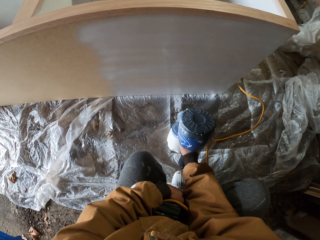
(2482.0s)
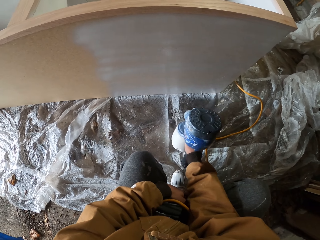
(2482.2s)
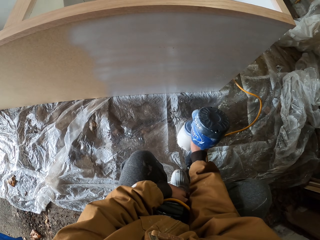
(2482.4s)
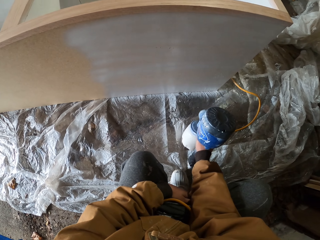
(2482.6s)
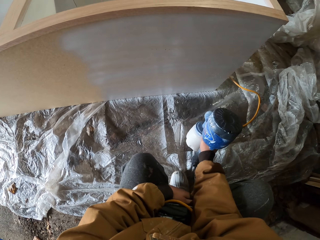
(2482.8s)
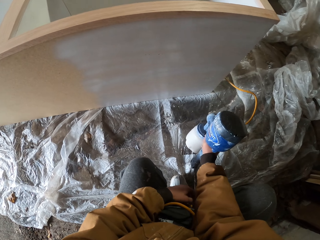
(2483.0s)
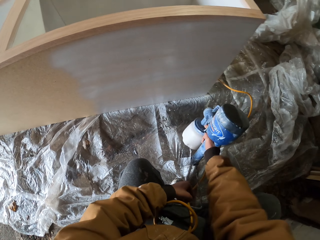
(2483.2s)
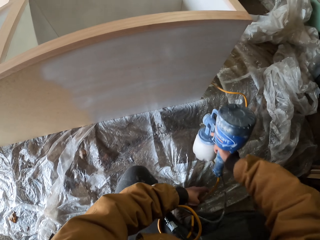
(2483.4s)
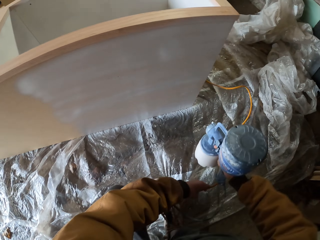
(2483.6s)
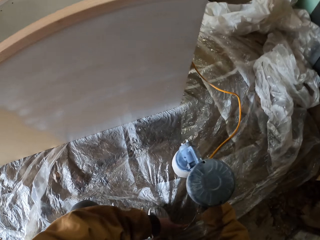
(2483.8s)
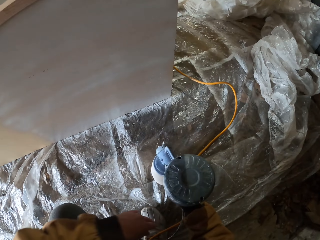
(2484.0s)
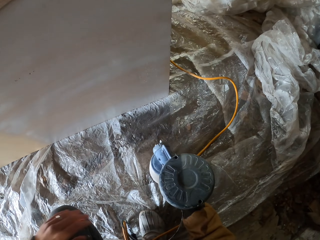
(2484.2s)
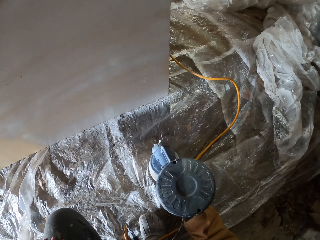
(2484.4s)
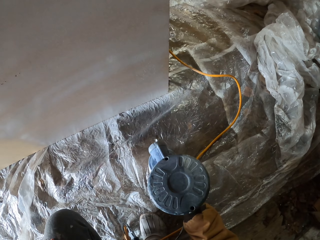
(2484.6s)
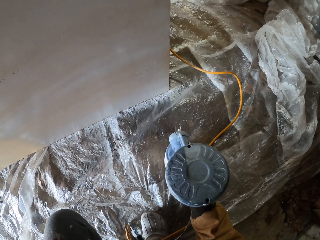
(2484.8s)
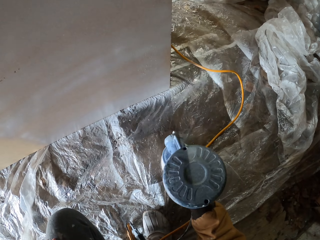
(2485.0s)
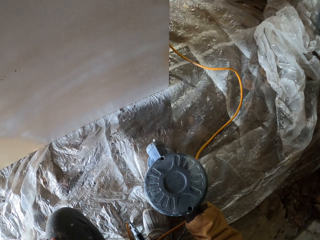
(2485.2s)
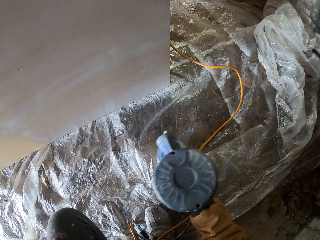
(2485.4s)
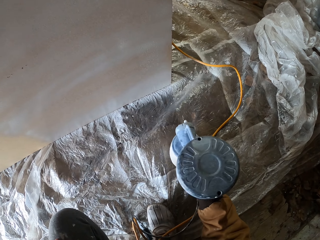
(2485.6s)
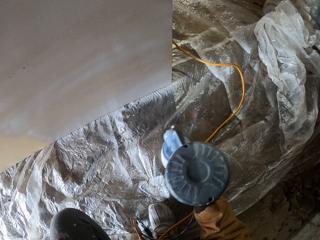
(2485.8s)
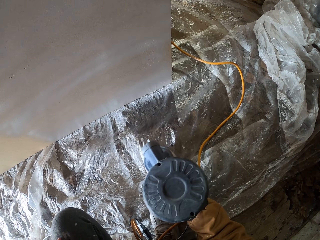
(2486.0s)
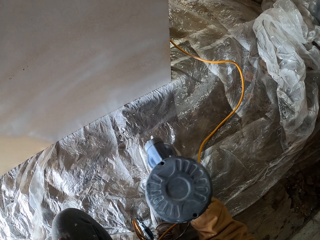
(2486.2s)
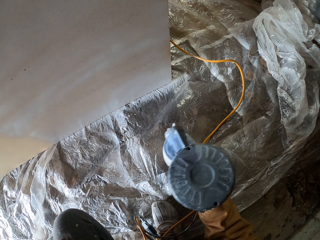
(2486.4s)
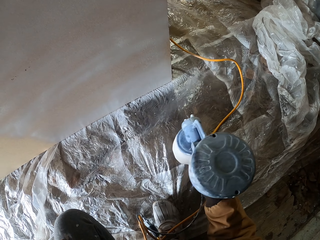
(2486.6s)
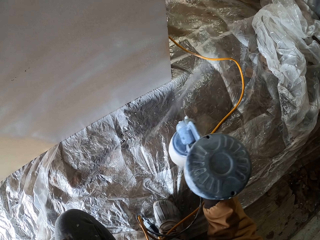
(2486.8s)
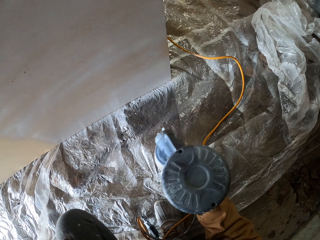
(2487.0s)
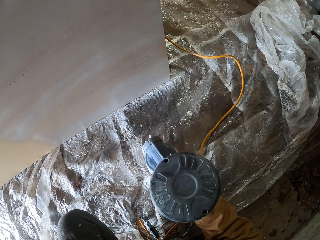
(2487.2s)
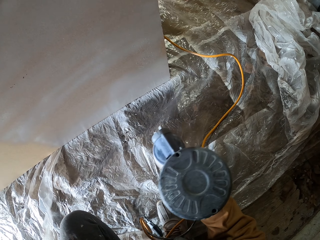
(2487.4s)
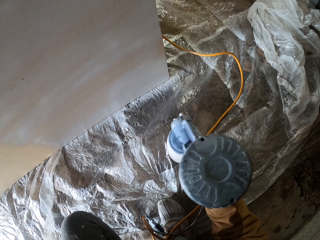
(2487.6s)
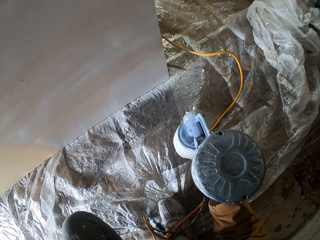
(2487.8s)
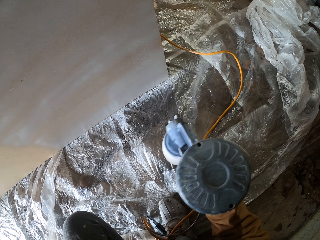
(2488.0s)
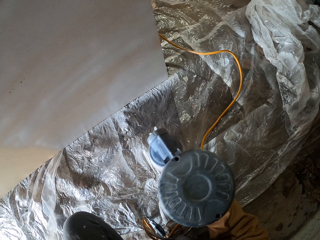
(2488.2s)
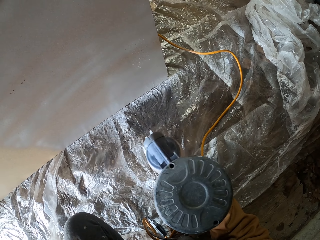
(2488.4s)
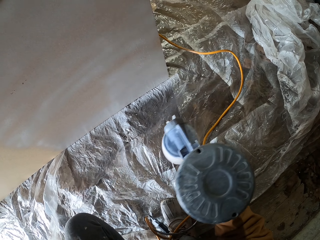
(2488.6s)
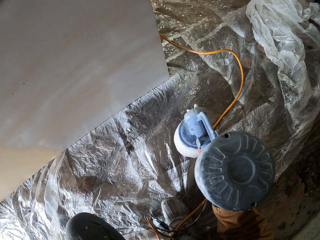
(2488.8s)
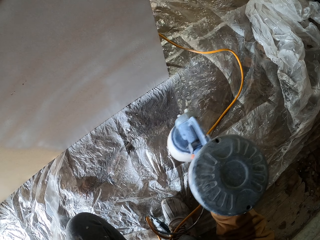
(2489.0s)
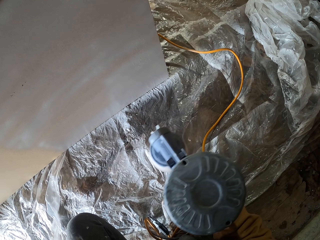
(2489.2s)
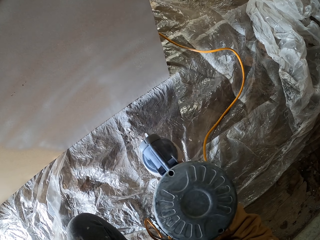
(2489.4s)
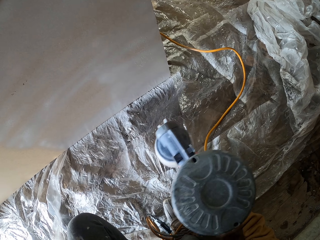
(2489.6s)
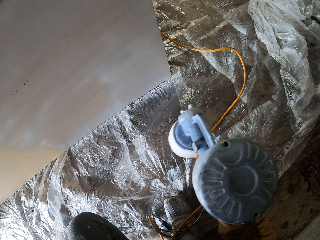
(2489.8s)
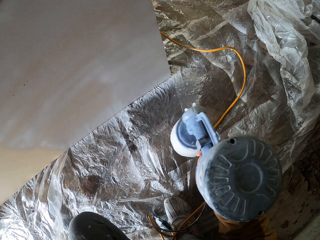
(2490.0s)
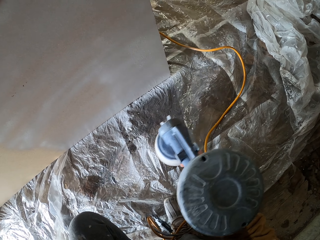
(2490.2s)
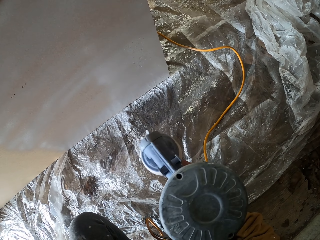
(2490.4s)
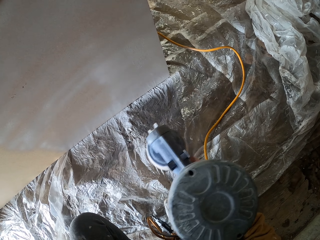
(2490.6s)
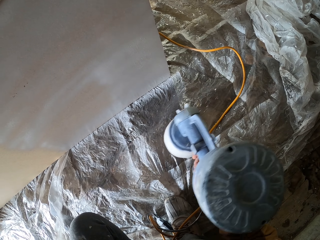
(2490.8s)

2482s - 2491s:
The camera wearer adjusts the paint sprayer with his right hand. He sprays paint on the cupboard.

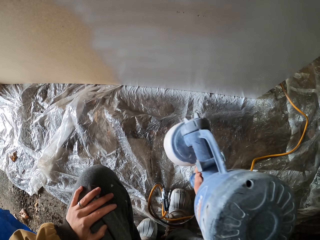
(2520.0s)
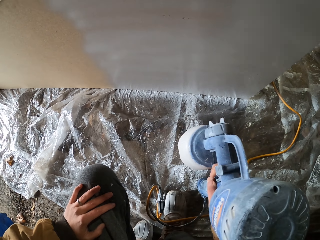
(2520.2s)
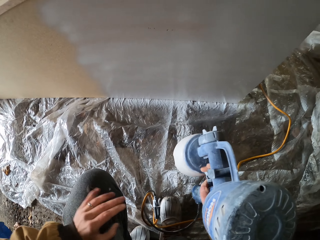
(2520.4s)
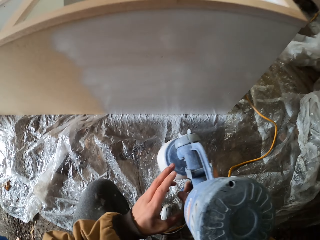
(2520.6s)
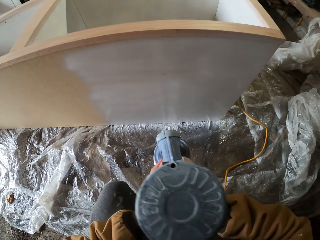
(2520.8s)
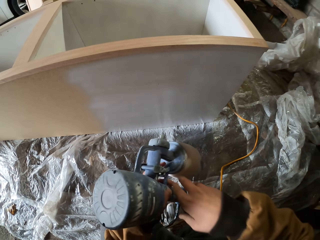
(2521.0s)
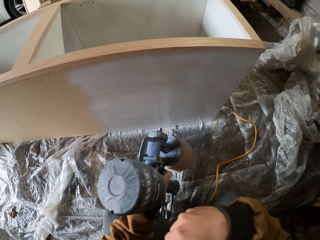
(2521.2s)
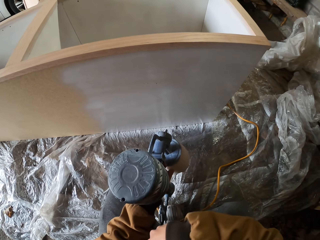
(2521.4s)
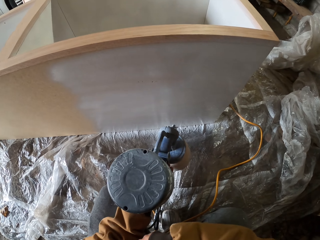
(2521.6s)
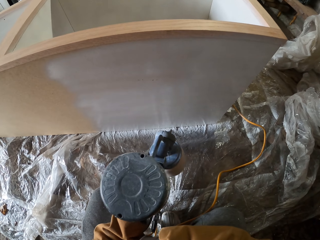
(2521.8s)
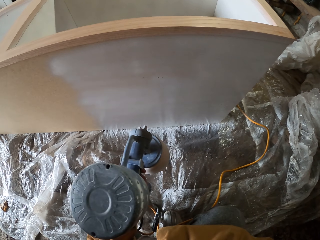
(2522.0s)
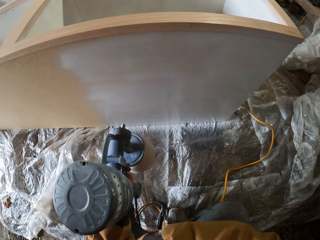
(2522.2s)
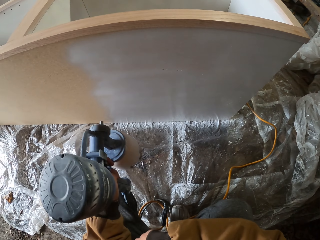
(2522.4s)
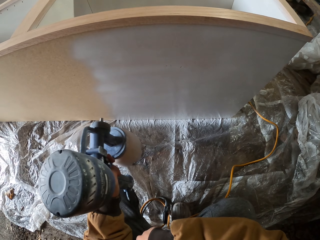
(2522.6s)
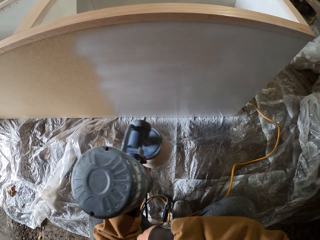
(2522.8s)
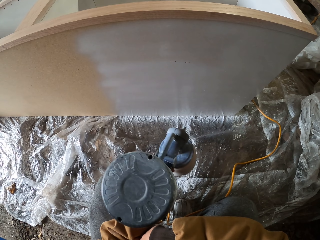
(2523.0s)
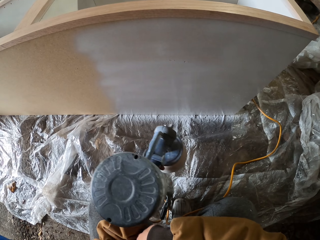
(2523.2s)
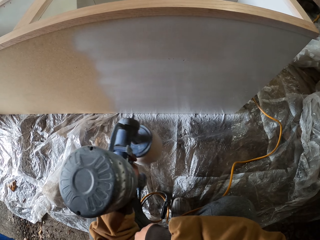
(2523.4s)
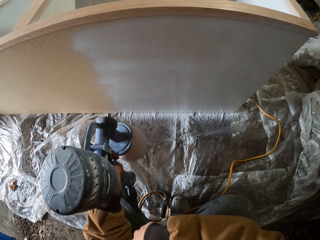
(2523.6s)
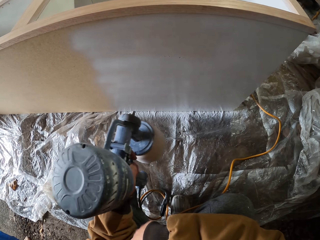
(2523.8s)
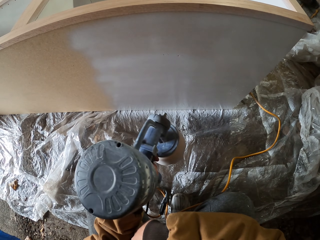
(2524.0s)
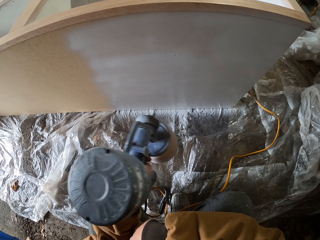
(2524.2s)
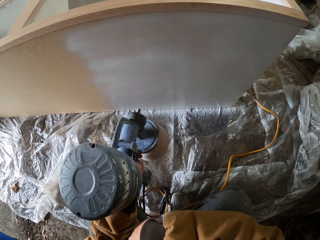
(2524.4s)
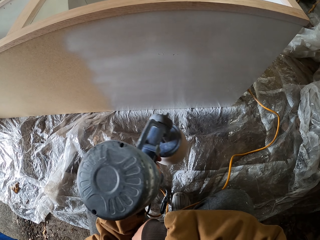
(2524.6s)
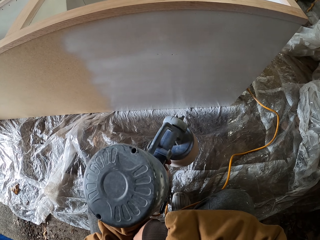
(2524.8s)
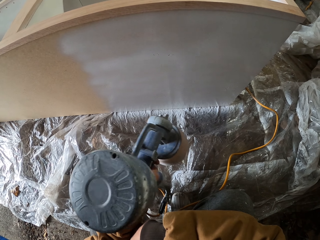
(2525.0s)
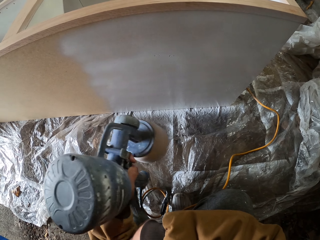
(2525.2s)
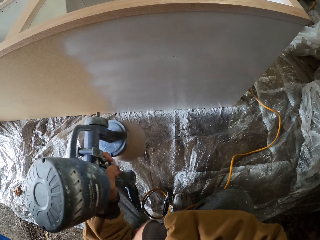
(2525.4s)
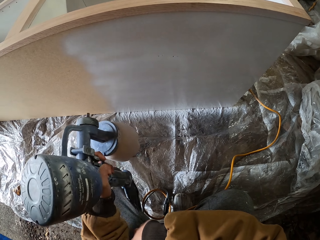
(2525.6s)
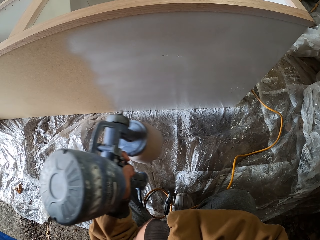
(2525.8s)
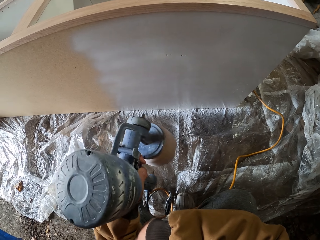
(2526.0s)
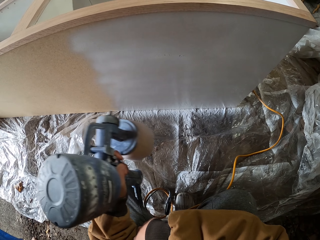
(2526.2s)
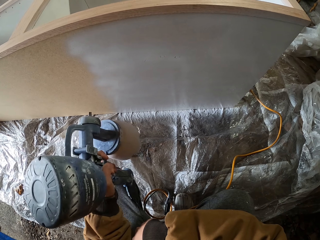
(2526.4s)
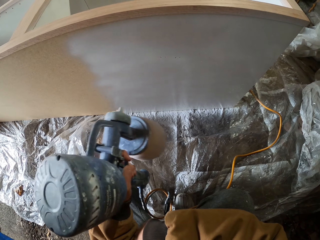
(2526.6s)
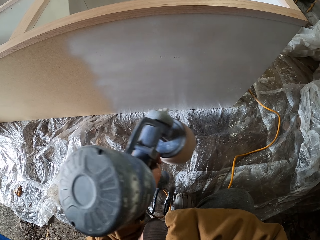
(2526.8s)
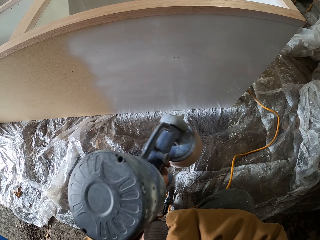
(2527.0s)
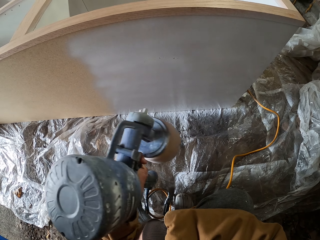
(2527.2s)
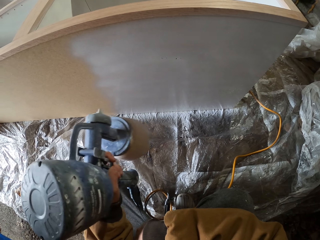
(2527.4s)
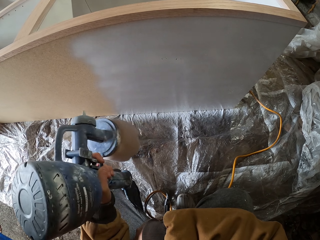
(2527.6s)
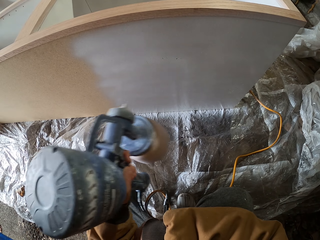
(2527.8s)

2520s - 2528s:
The camera wearer takes the paint sprayer with his left hand. He sprays paint on the cupboard.

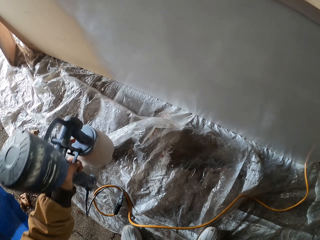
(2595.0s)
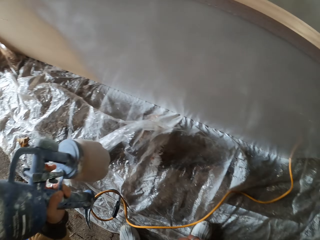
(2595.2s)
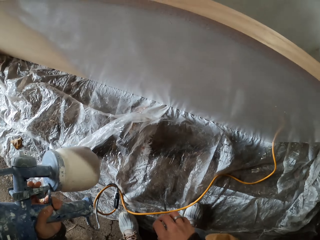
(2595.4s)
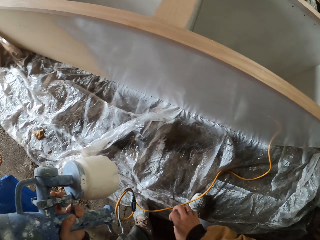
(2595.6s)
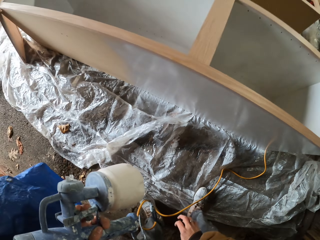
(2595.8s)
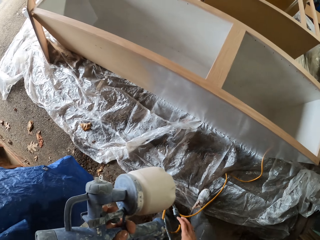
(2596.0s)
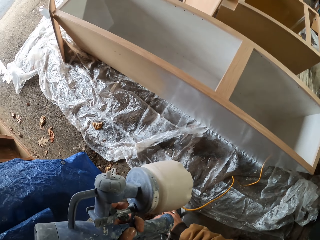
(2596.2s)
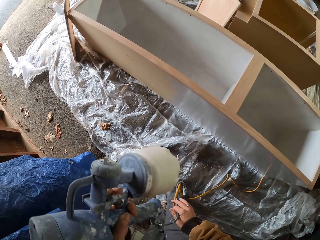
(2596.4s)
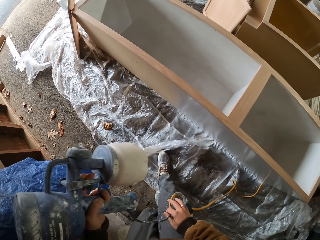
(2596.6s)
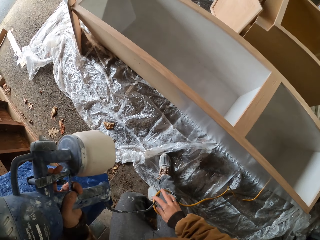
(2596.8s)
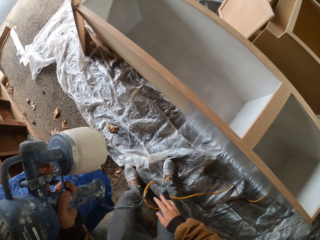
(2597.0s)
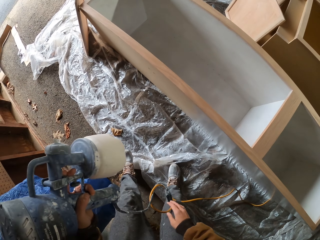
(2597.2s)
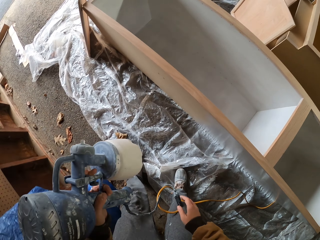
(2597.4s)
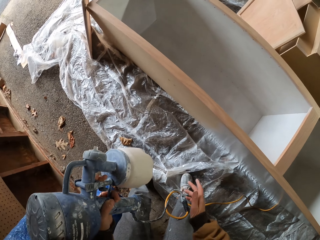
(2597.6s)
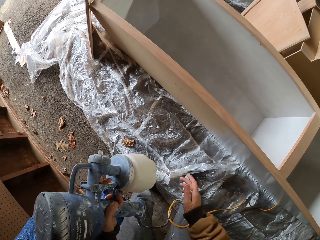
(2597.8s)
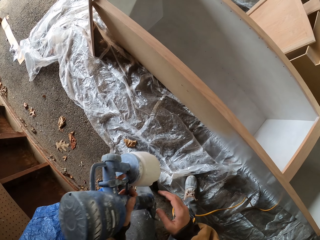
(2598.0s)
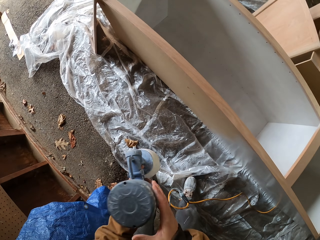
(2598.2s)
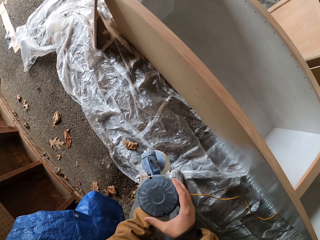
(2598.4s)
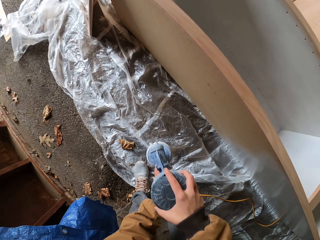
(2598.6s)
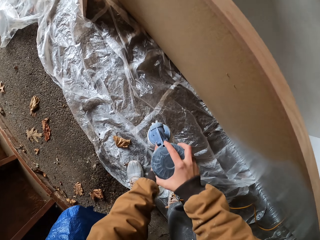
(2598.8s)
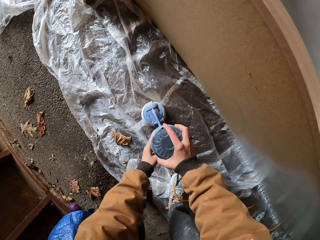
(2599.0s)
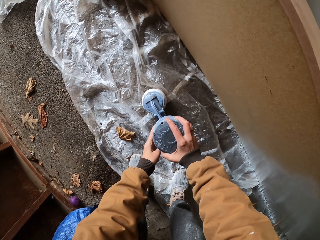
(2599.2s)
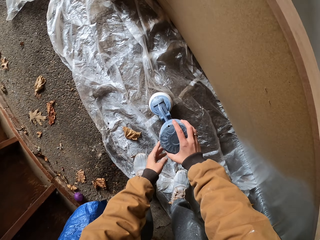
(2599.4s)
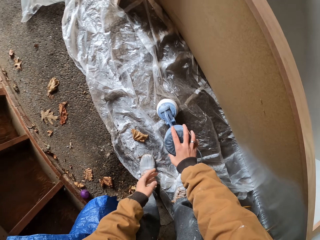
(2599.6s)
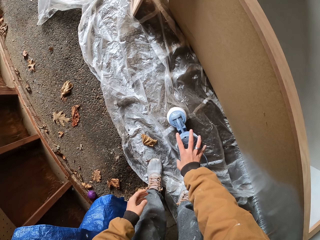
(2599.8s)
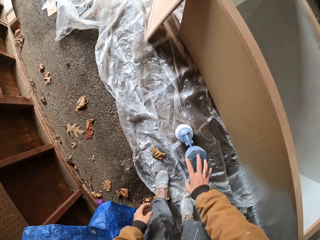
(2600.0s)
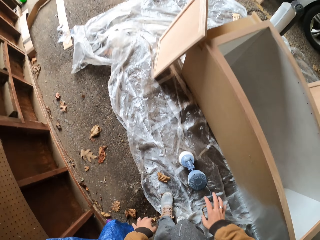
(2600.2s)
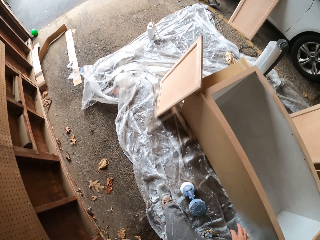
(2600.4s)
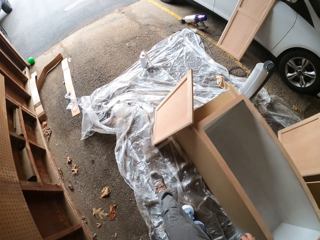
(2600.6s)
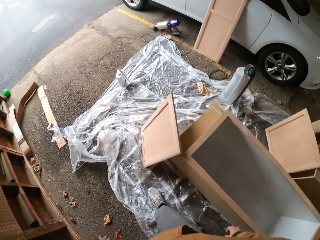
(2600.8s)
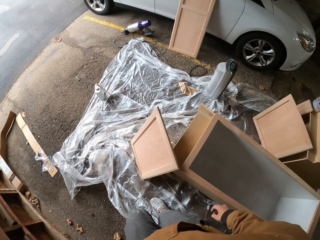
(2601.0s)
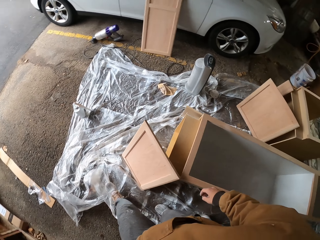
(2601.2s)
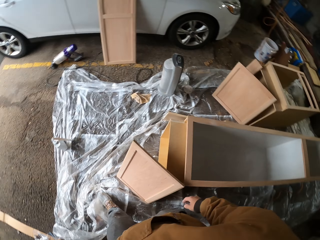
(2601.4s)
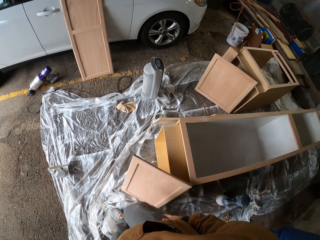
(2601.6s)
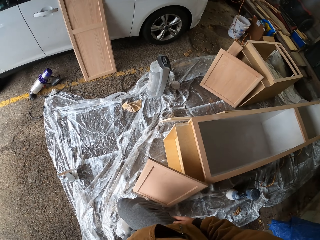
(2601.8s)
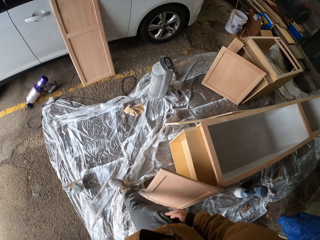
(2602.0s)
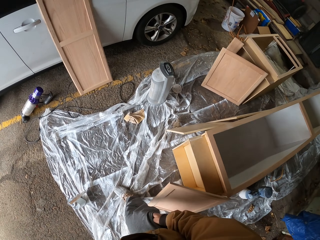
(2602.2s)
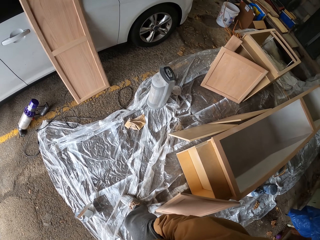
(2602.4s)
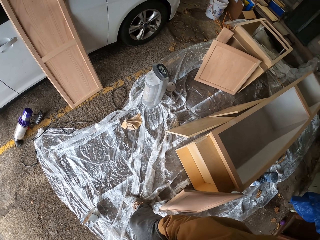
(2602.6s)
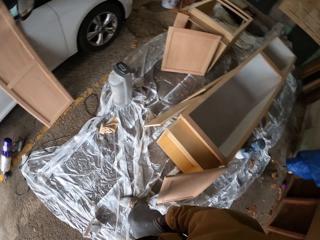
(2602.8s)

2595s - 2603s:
The camera wearer moves round. He holds the paint sprayer's wire with his right hand. He puts down the paint sprayer with his right hand. He walks round.
